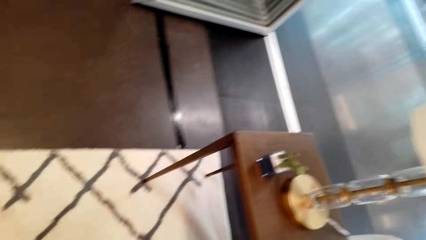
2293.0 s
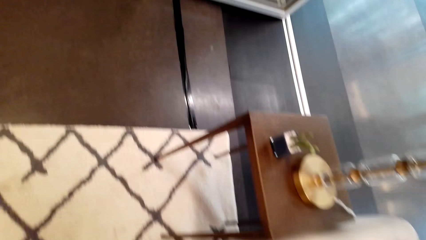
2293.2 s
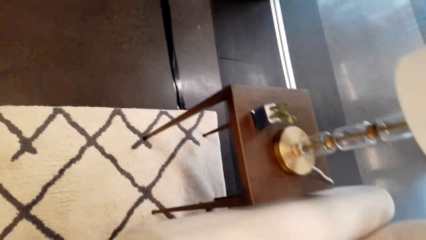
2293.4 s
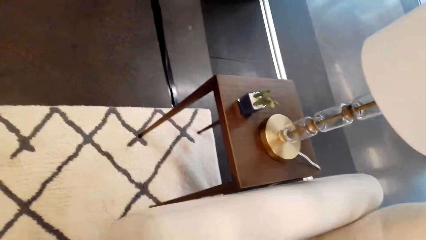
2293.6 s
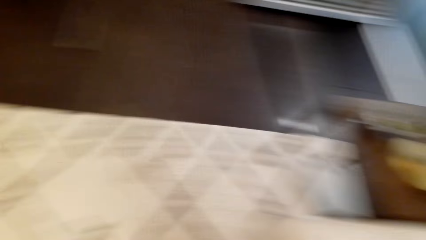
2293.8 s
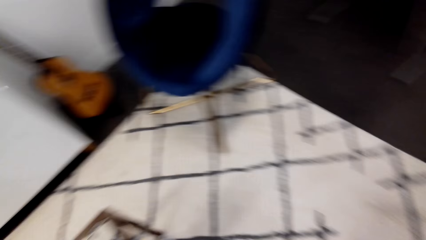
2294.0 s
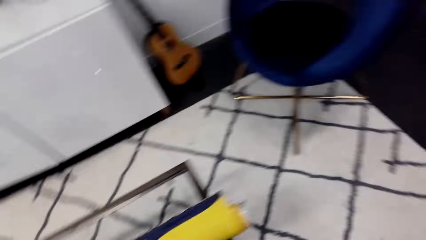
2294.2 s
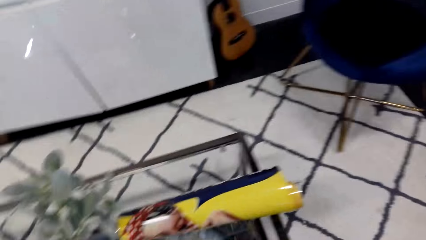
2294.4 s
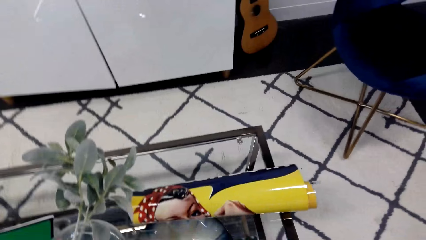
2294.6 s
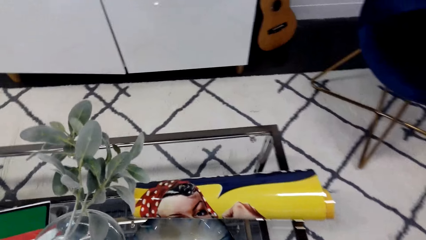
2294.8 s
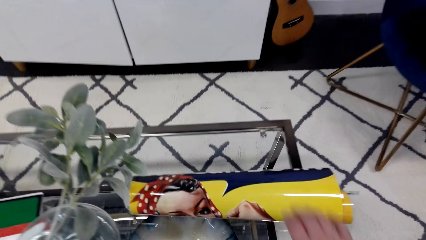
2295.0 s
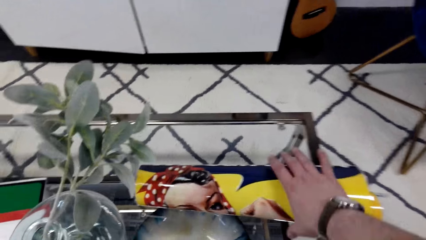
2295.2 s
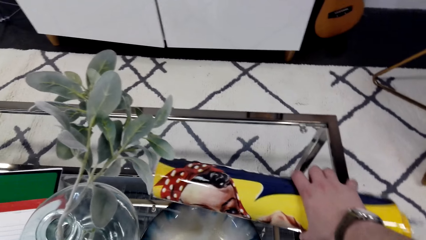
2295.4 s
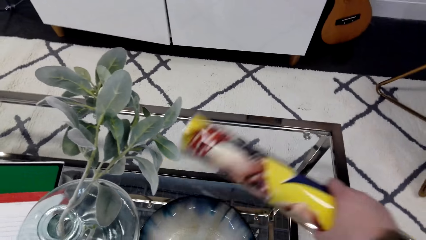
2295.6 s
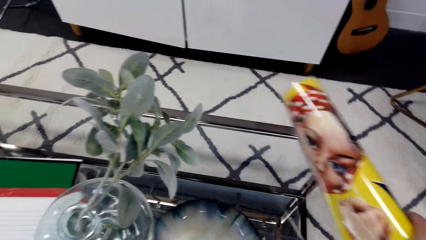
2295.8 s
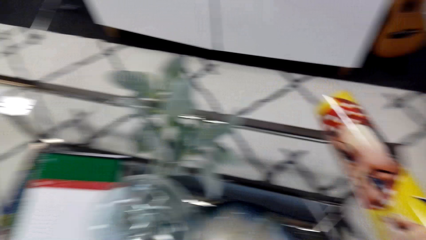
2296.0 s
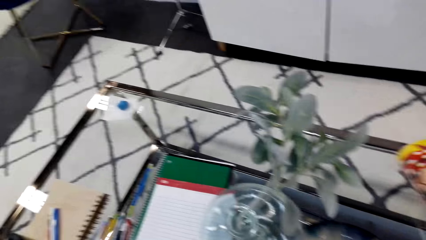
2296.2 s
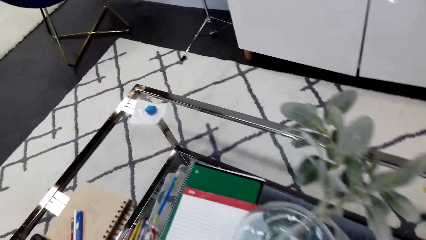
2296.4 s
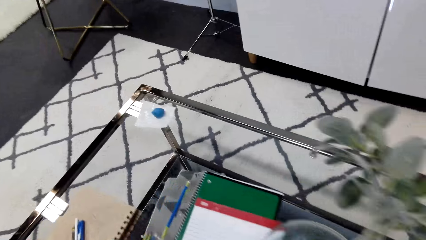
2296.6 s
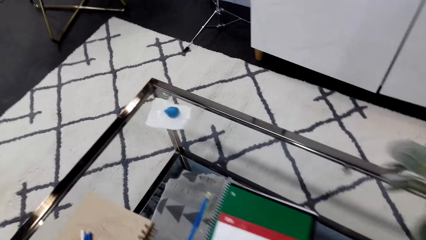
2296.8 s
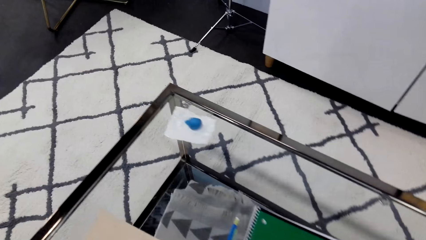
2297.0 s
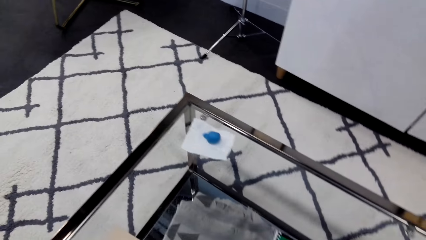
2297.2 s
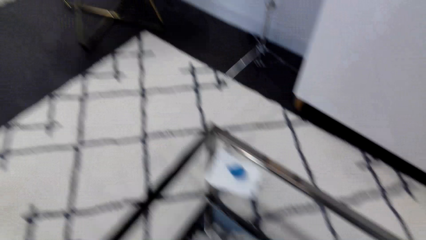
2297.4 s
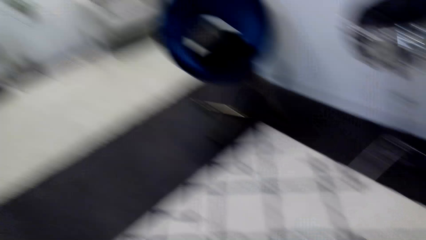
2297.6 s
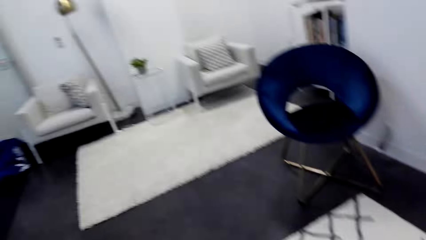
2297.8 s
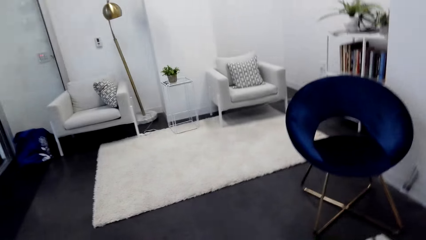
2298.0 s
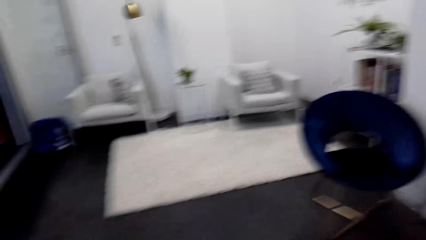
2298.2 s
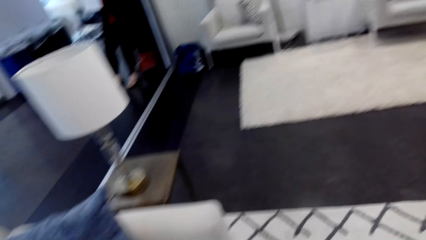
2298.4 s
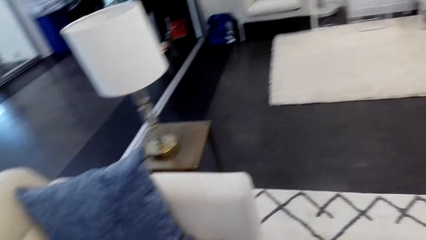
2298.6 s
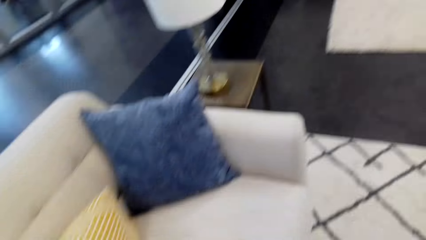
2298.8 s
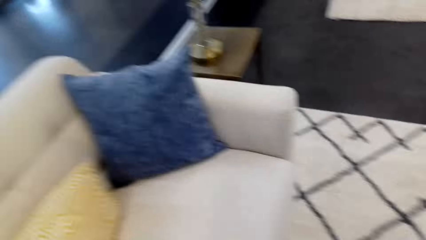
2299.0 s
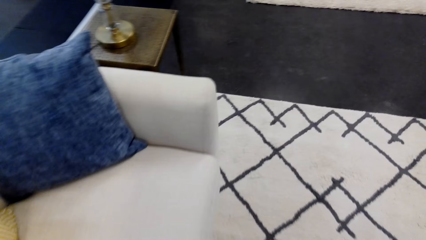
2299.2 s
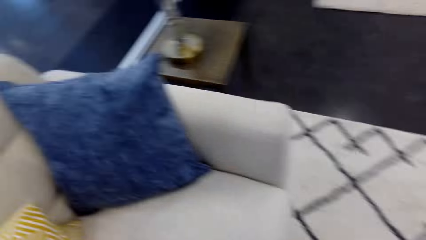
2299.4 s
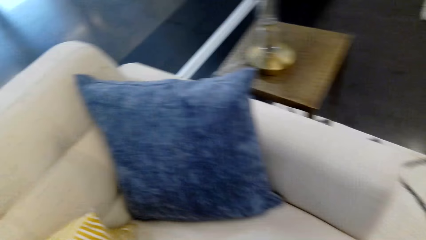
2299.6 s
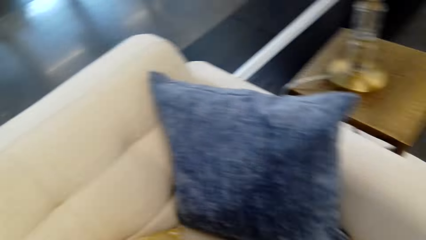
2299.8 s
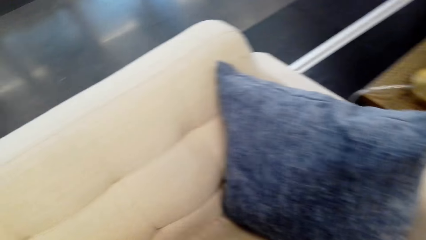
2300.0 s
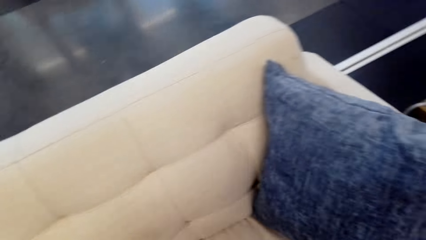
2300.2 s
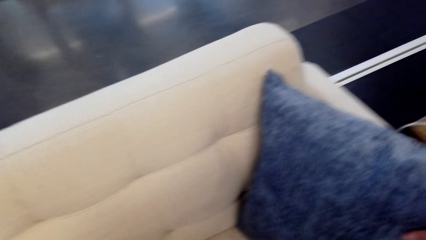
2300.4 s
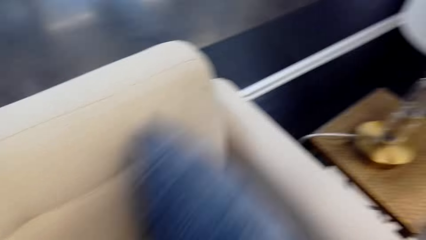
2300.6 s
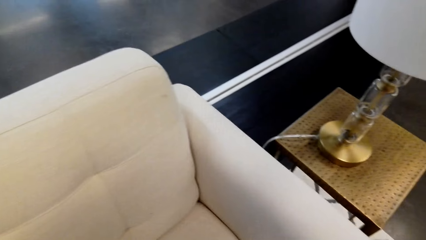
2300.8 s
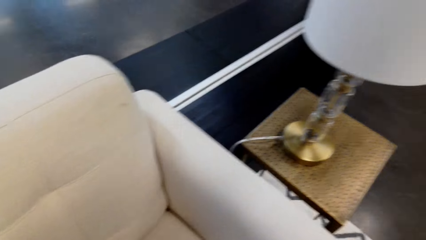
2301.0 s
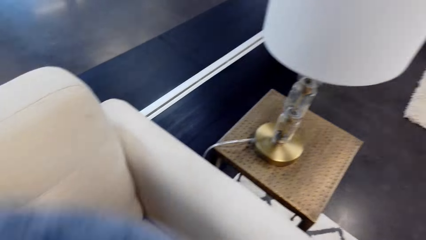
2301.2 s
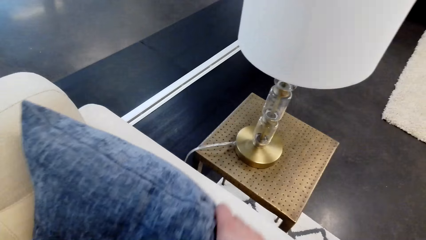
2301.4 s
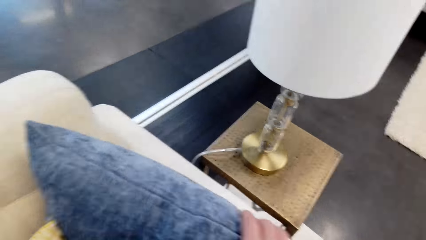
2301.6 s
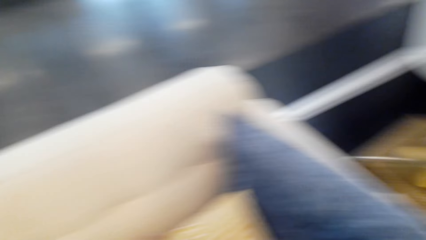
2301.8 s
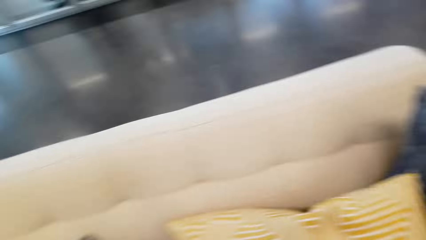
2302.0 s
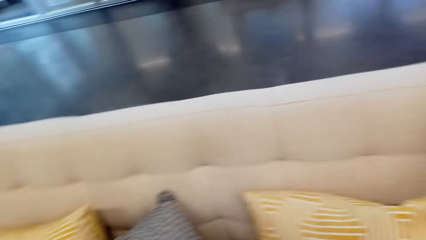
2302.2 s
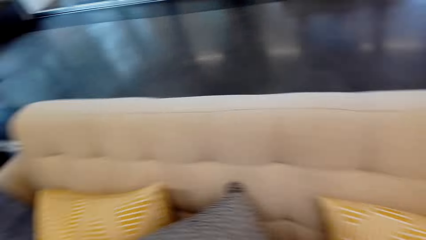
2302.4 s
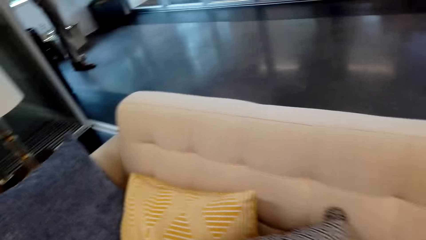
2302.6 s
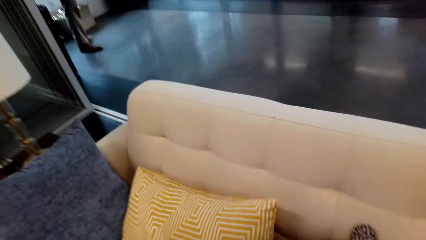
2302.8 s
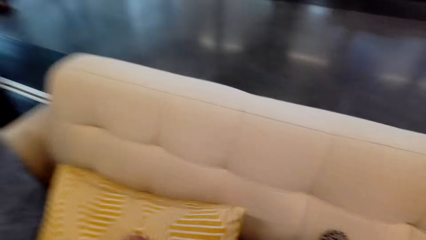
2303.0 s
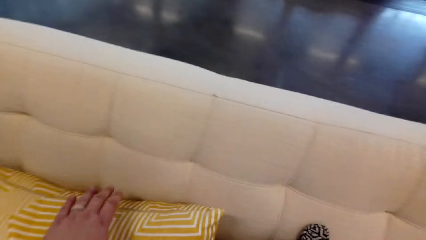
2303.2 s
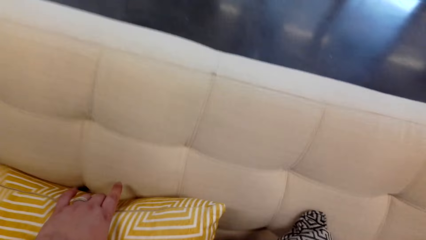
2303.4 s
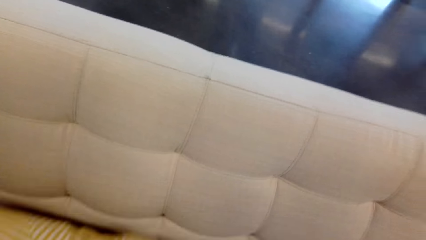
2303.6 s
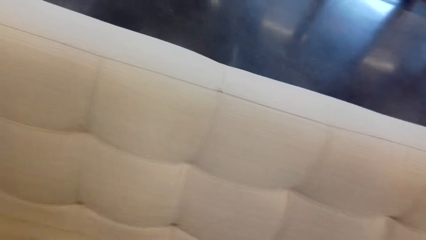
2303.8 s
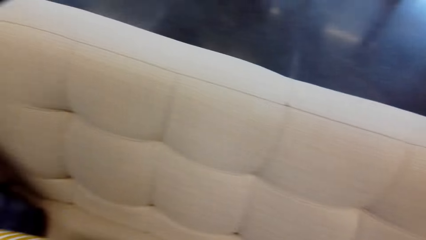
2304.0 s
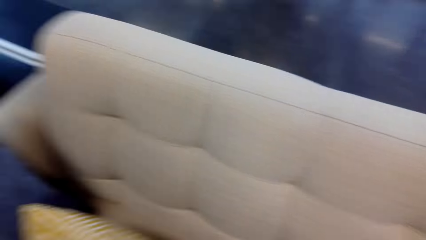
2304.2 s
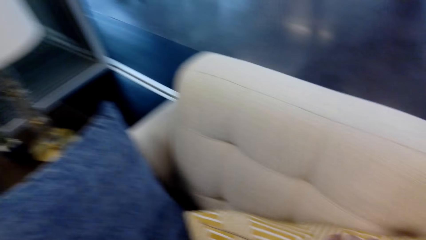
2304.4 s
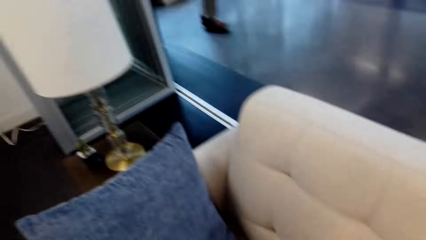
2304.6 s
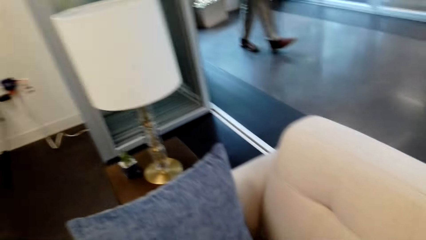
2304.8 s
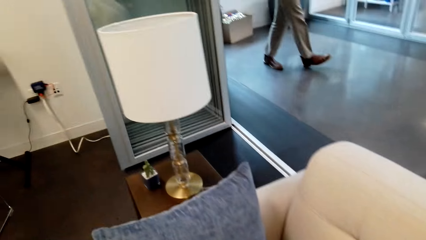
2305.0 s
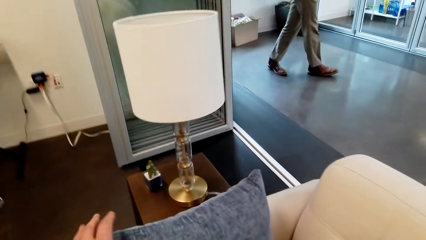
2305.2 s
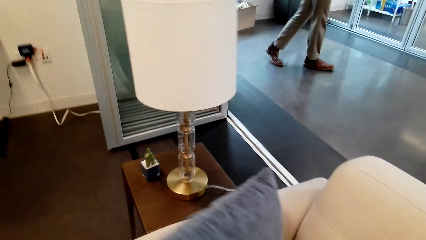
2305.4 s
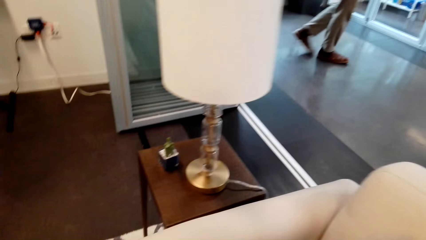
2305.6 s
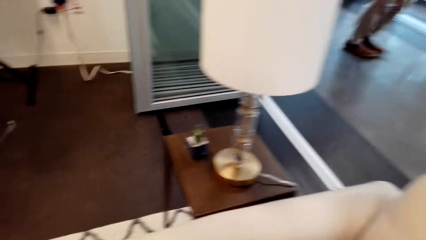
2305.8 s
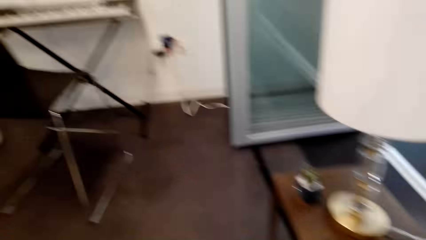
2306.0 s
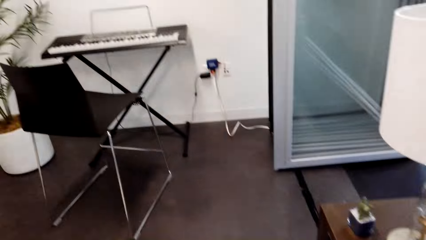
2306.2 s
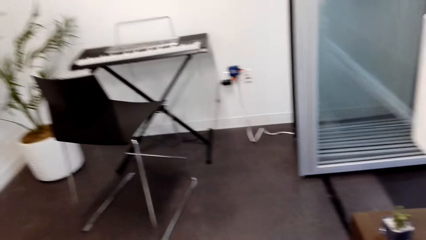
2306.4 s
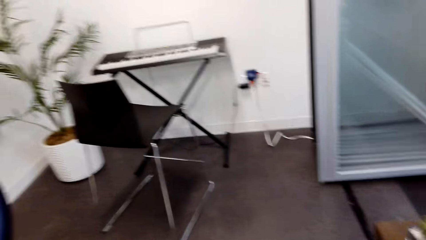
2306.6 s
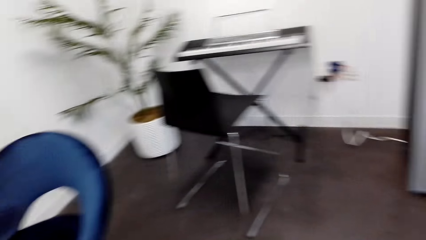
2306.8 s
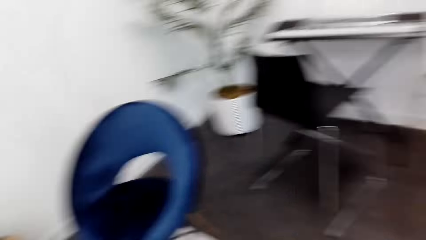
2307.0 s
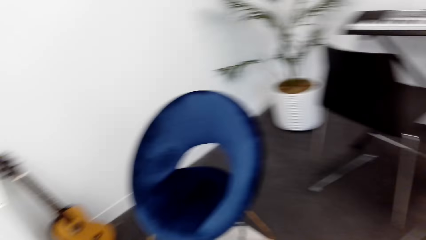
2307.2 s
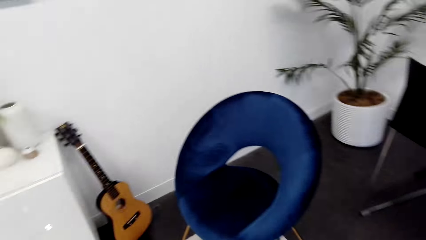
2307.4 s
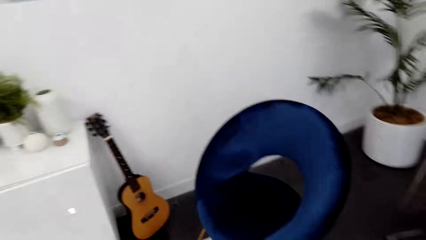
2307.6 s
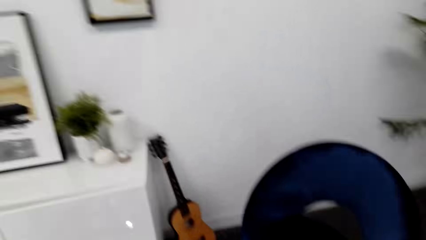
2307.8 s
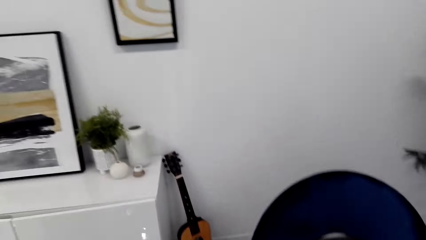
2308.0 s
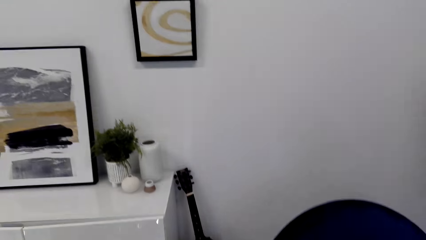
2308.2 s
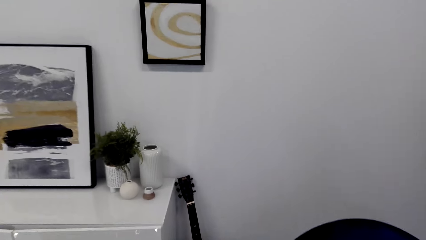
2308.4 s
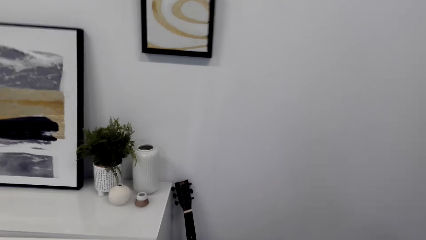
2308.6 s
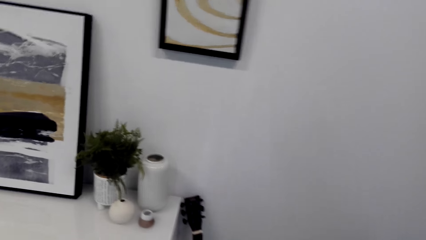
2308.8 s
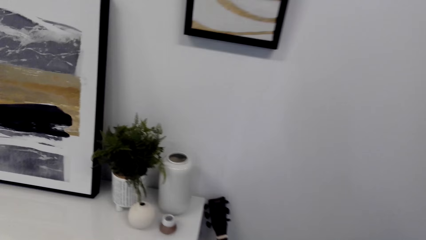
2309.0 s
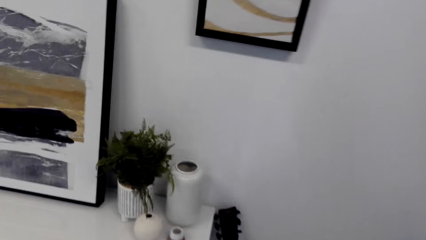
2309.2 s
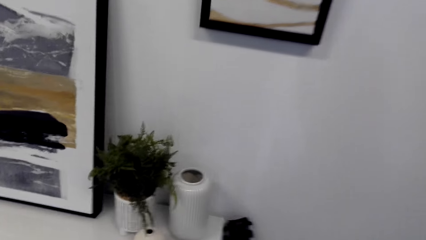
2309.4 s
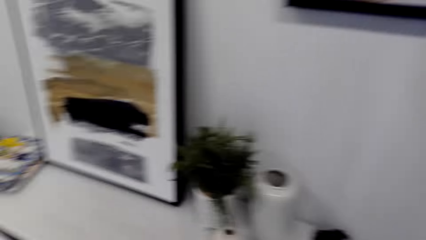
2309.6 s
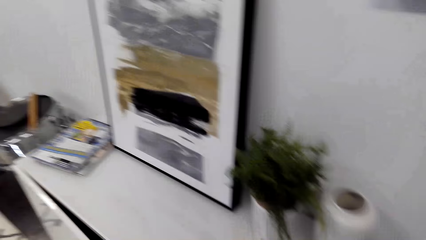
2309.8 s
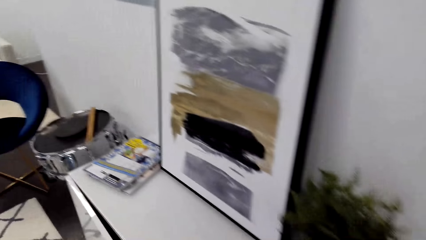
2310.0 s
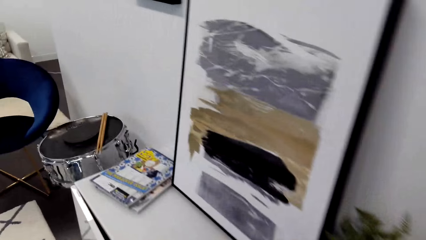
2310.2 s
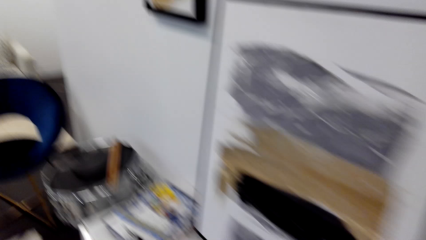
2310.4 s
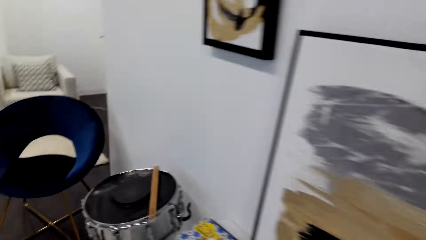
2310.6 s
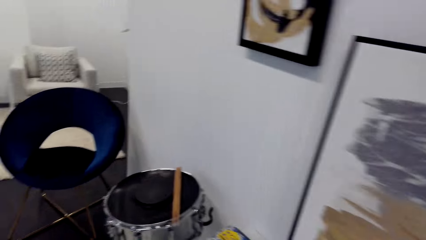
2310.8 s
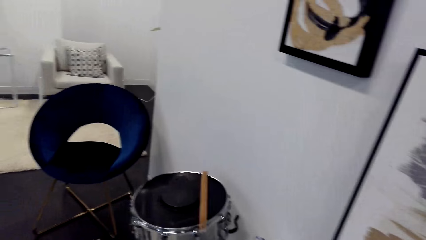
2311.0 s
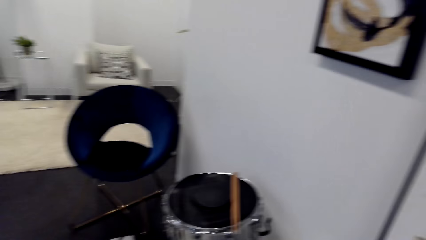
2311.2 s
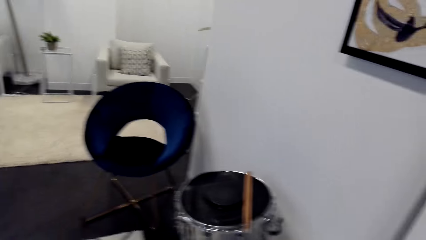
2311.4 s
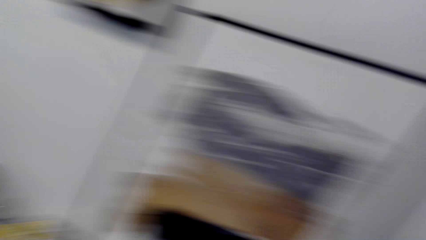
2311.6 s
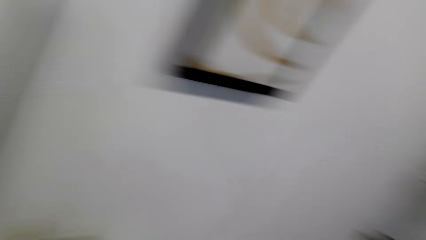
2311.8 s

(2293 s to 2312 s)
The camera wearer picks up a roll of paper. They walk in the house. They lift the pillow. They touch throw pillows. They walk in the house.
